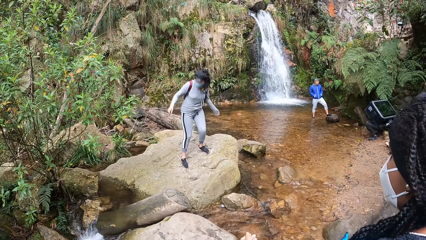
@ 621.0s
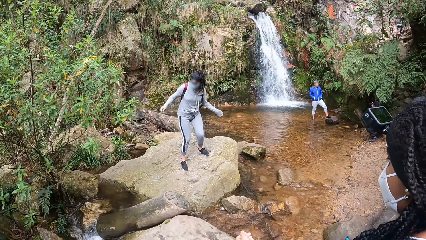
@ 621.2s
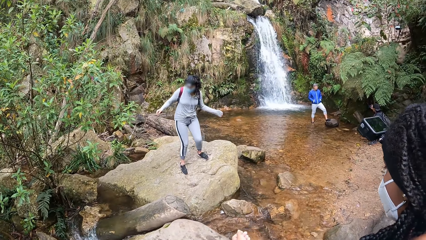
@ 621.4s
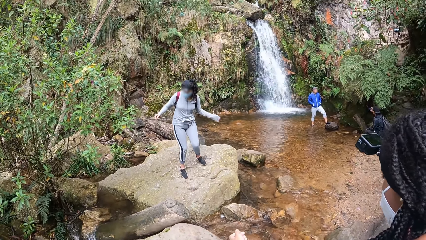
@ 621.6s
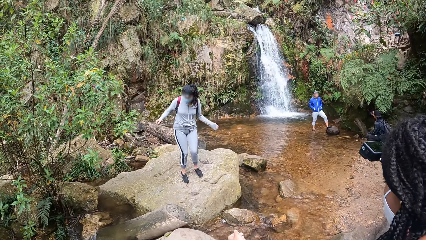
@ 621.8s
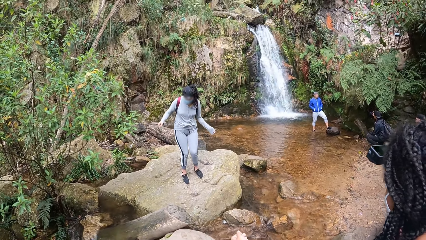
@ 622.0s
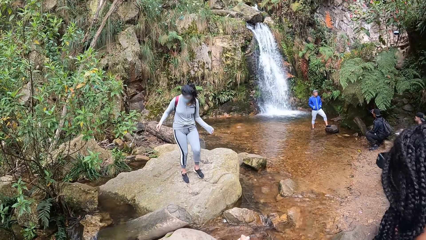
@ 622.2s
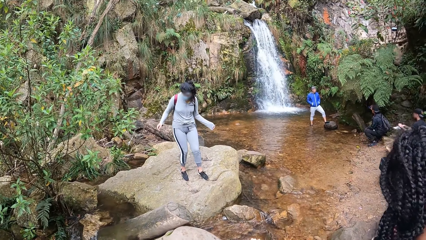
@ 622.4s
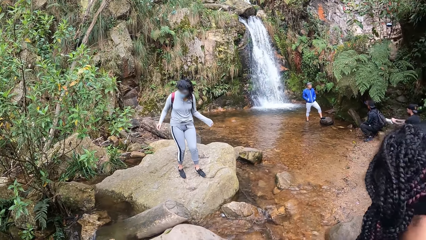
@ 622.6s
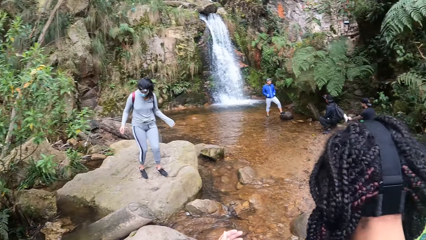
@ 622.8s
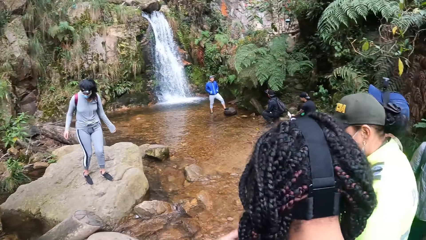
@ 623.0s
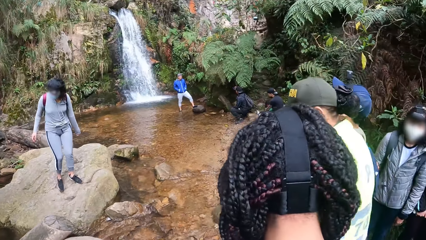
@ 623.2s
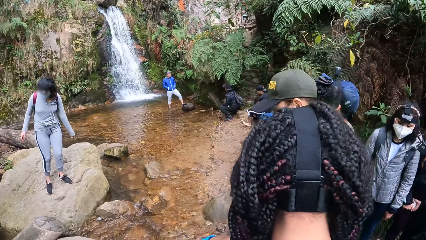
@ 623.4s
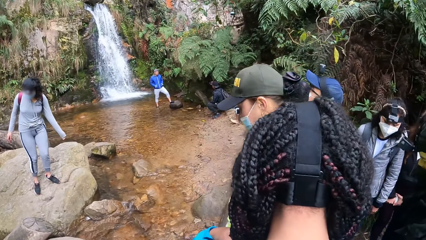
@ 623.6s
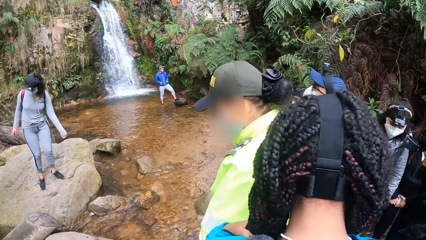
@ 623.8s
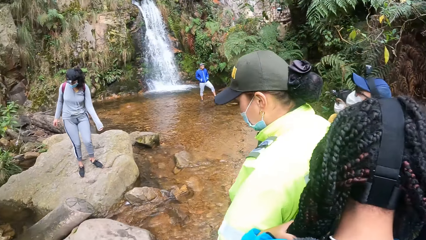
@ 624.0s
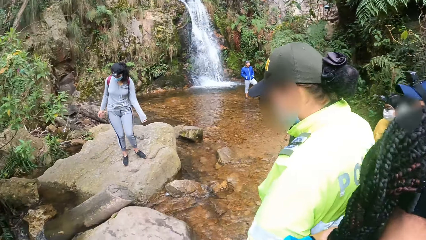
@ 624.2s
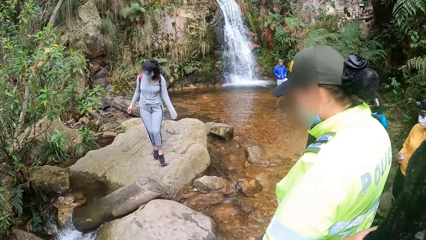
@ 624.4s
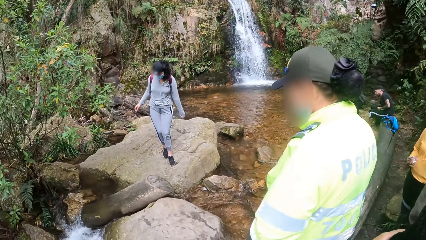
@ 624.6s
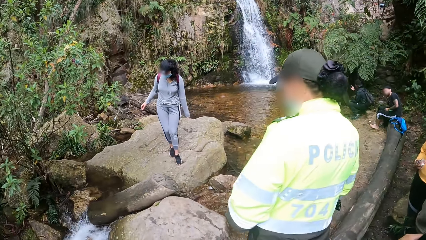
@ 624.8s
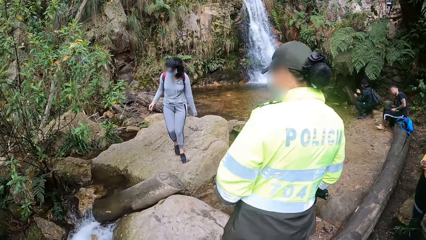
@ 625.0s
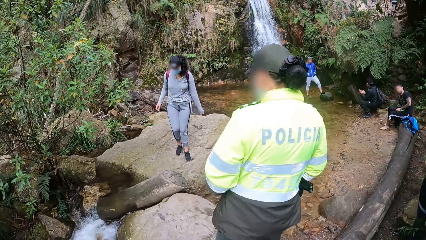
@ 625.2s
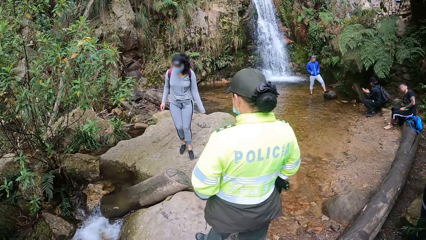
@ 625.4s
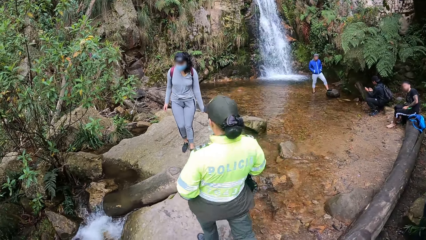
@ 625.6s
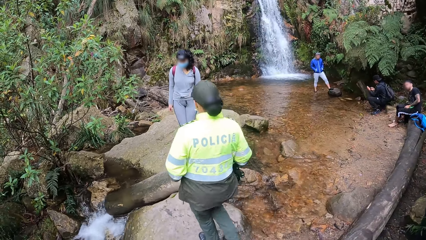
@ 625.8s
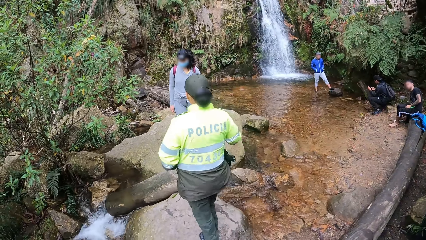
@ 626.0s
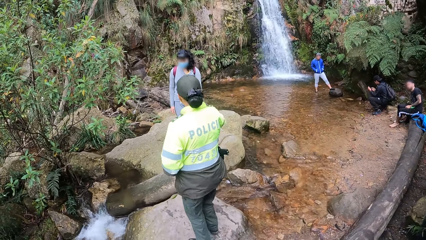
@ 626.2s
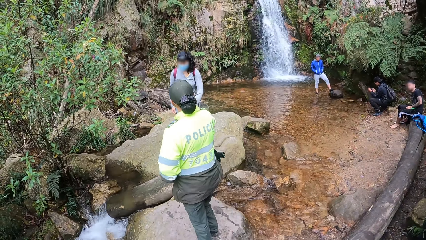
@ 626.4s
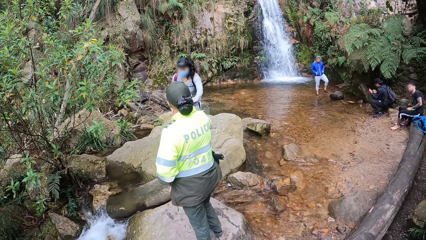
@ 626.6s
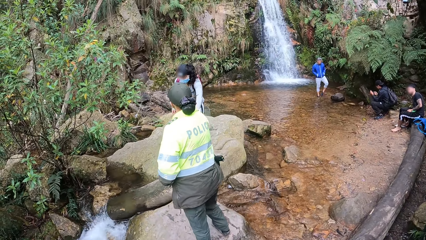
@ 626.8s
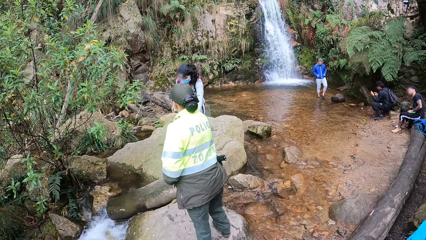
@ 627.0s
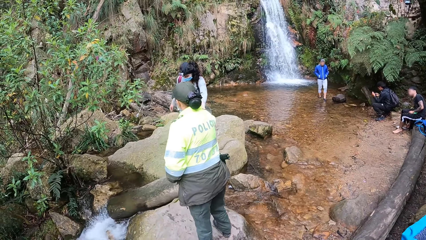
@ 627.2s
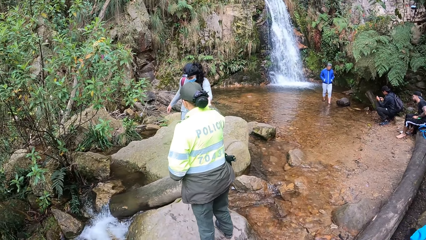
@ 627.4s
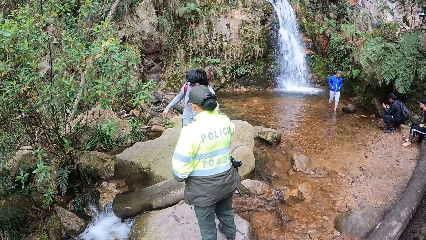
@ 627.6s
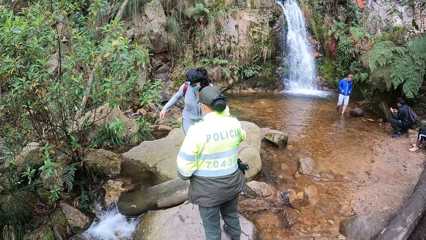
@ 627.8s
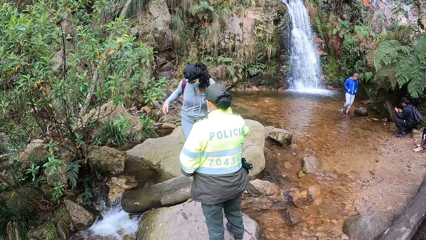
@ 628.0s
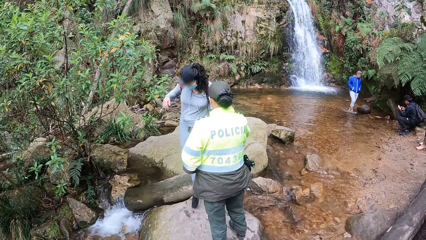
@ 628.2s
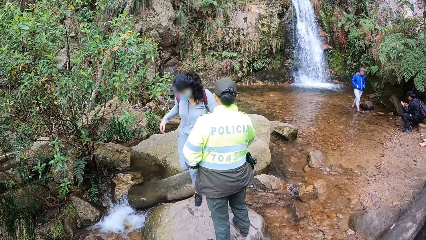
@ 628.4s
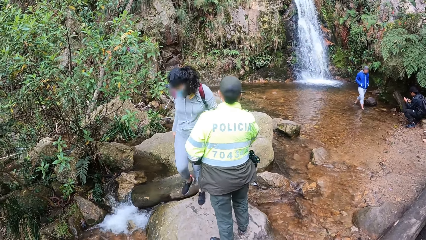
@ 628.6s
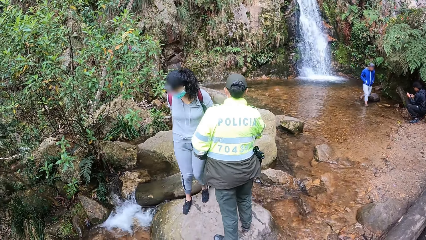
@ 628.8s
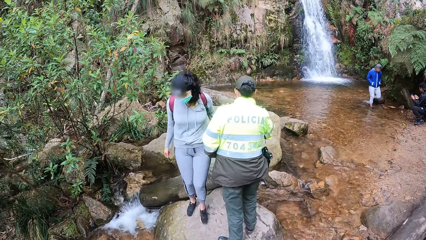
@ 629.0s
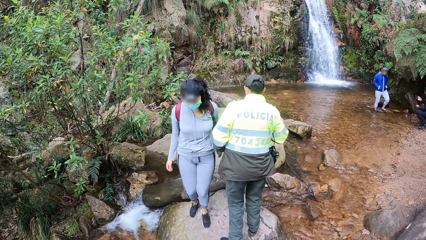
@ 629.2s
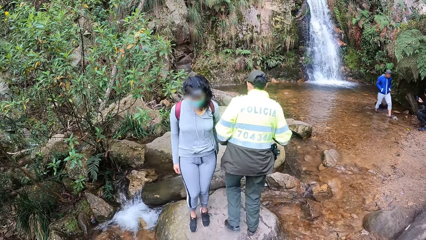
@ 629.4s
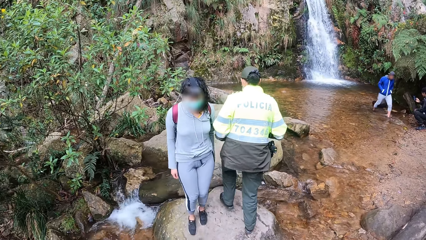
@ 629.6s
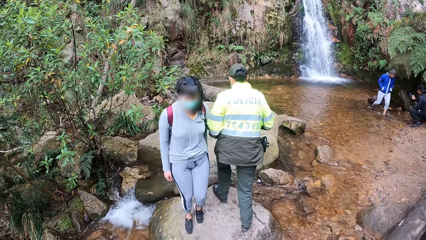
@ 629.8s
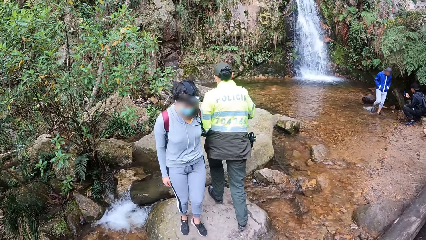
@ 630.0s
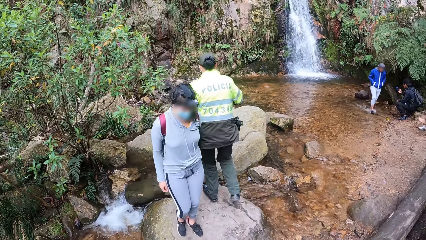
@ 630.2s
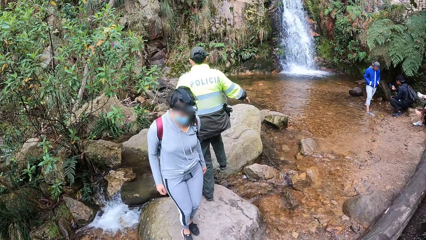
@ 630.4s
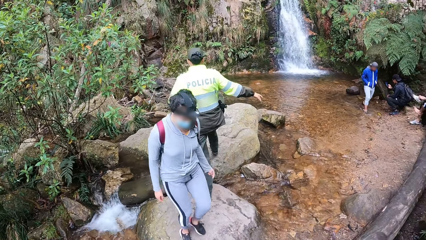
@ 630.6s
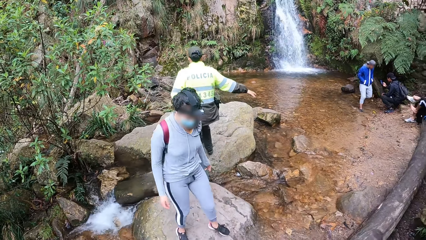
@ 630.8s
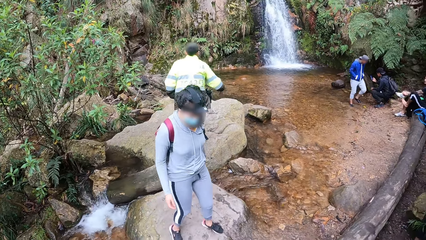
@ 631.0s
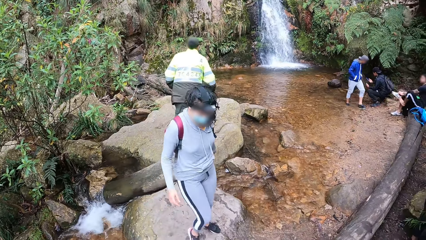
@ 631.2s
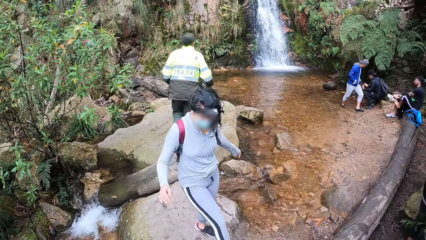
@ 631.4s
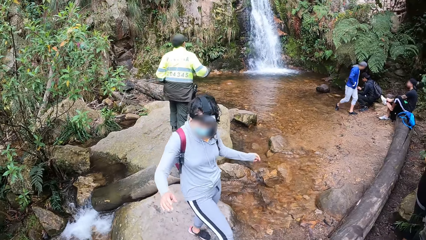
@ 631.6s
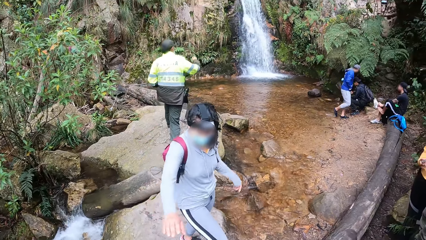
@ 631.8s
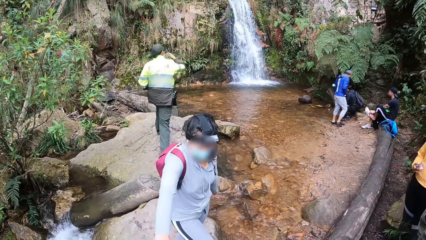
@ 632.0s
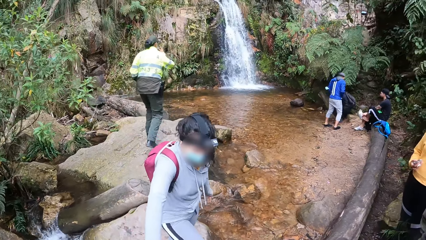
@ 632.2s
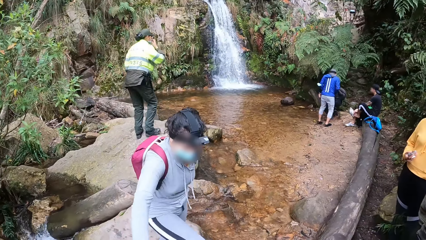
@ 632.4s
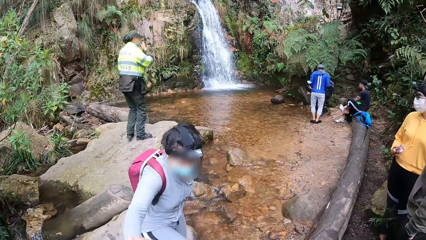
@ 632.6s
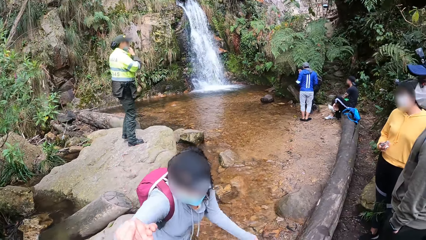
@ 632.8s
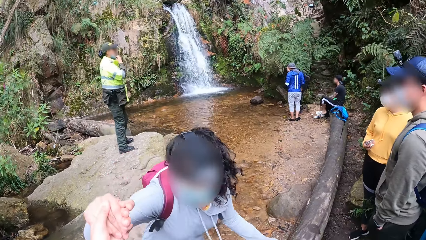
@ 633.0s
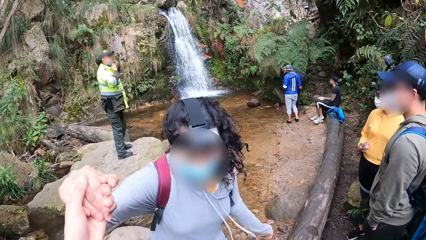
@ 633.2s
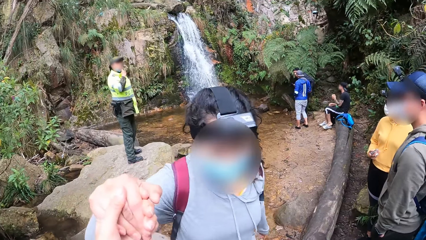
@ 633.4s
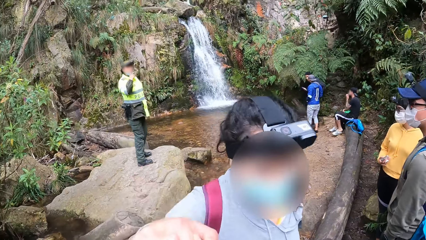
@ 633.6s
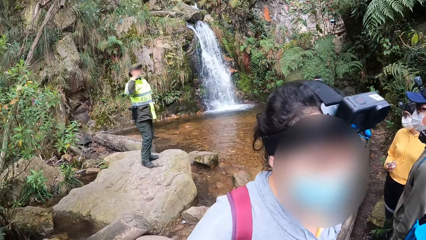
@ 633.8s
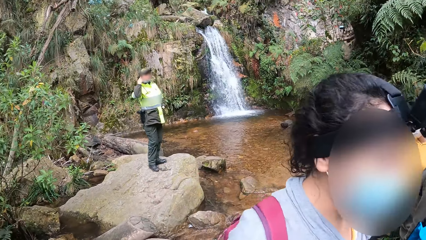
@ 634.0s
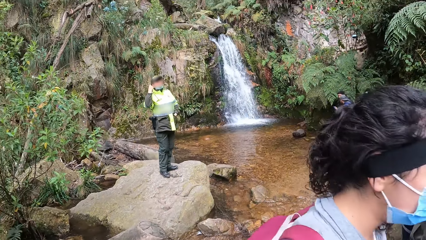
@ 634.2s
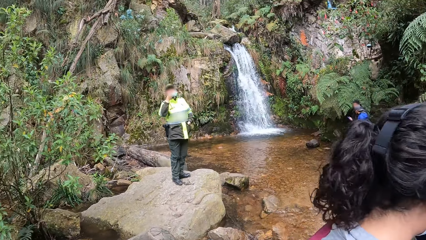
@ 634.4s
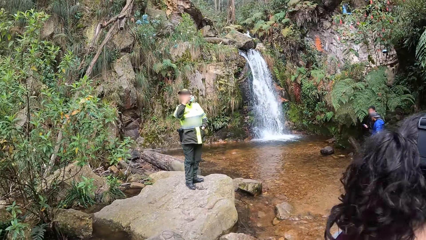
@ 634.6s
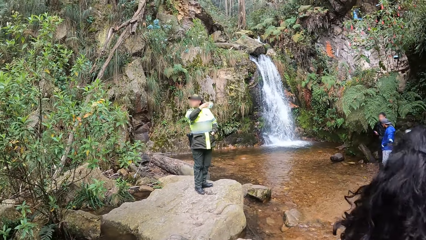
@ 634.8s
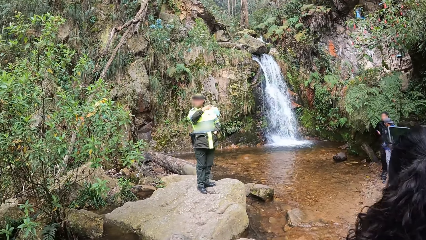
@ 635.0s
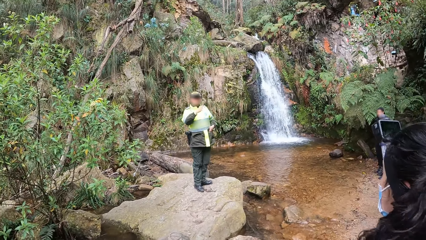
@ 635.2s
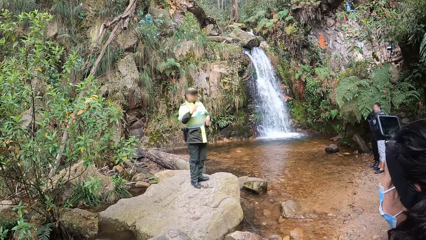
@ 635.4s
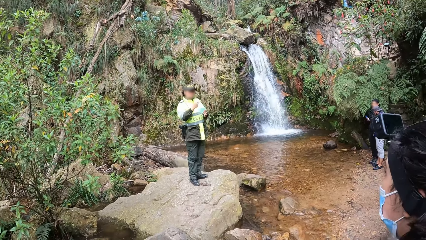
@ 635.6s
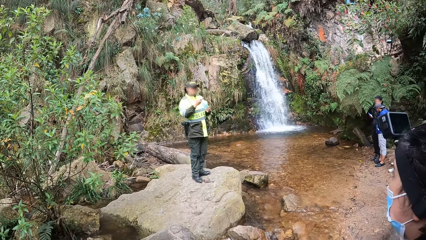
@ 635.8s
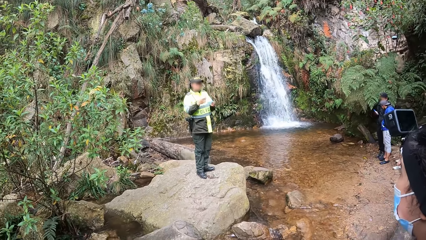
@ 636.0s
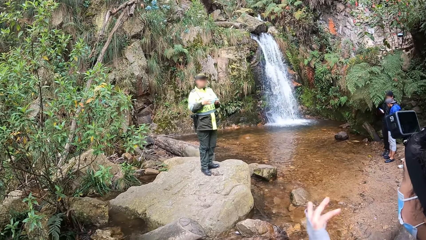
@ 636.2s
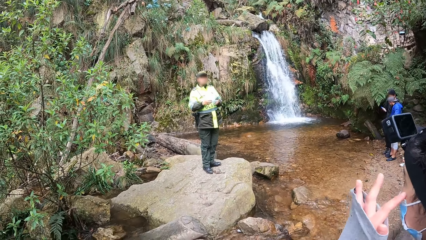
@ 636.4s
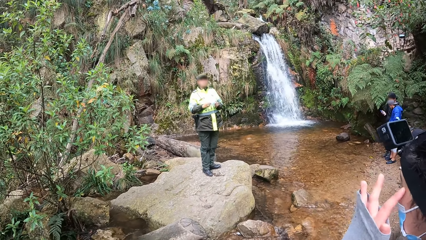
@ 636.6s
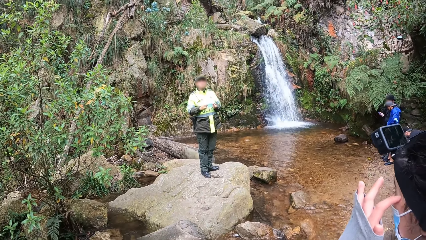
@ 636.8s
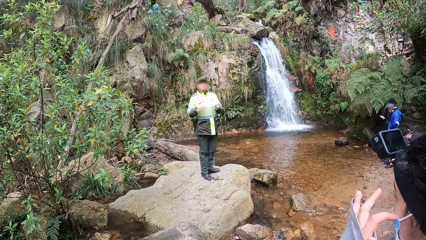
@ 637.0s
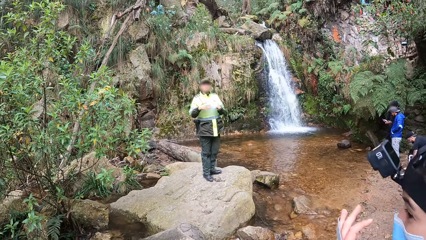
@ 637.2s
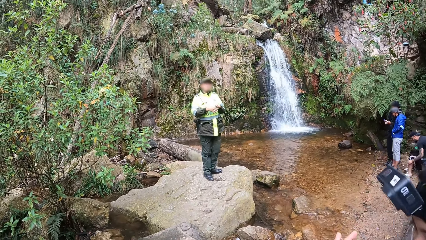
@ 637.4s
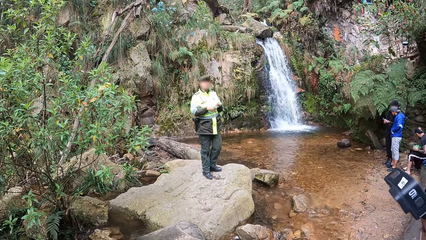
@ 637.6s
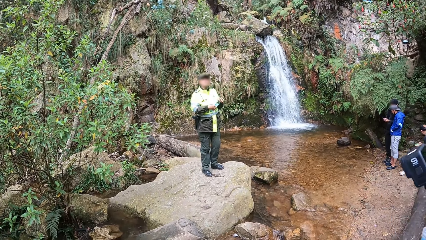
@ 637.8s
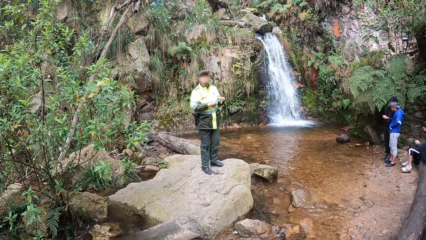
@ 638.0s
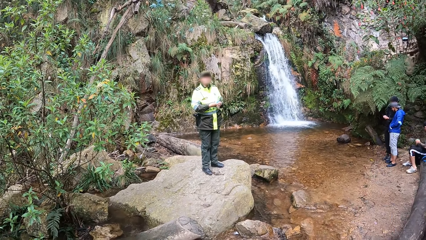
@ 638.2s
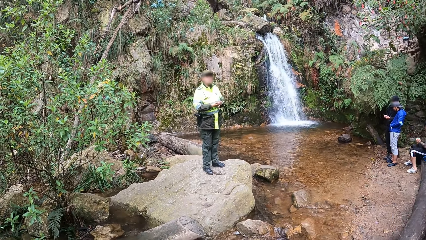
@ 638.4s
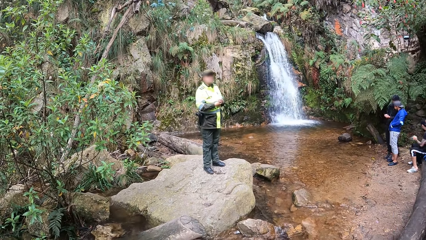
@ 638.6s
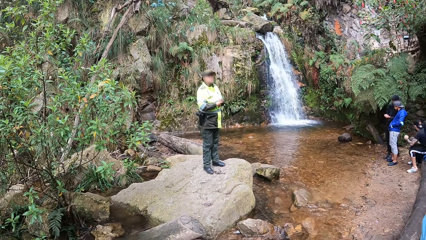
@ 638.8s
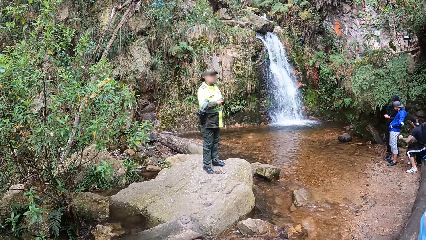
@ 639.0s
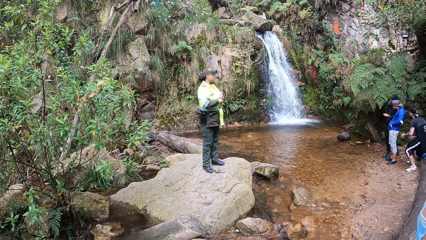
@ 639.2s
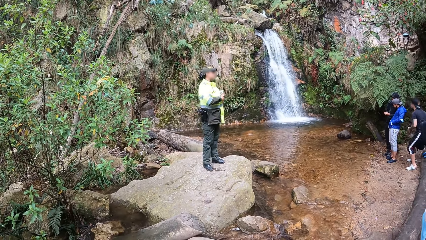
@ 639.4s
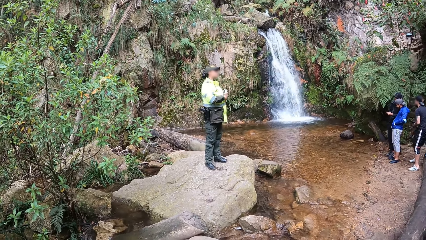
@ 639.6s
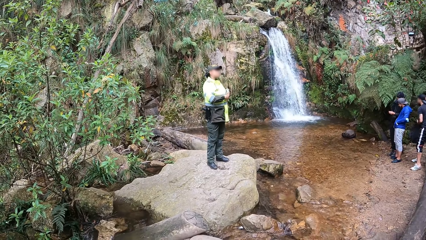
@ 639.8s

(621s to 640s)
A lady walks around a waterfall. The camera wearer looks around the waterfall. A police woman walks towards the rock. The police woman stretches her right hand to the lady. The lady holds the right hand of the police woman with her left hand. The lady steps down from the rock. The police woman steps on the rock. The lady walks around the waterfall. The camera wearer holds the left hand of the lady with his left hand. The police woman walks around the waterfall. The police woman takes off a nose mask from her face with her left hand. The police woman folds the nose mask in her left hand with both hands. Another woman scratches her face with her left index finger. The police woman interacts with the camera wearer and a group of people.
